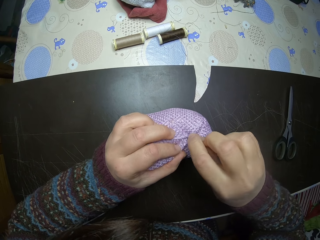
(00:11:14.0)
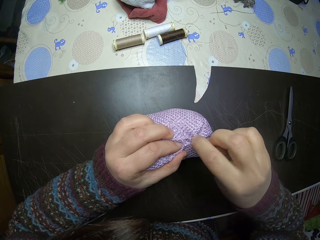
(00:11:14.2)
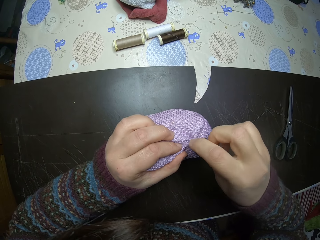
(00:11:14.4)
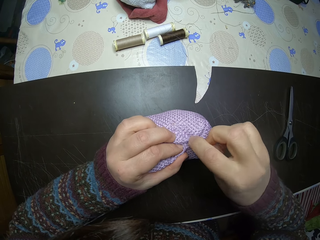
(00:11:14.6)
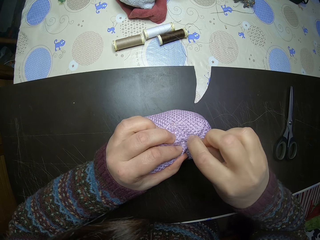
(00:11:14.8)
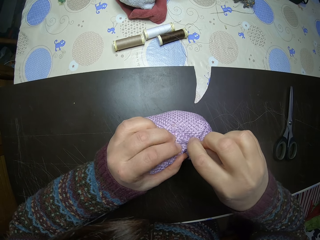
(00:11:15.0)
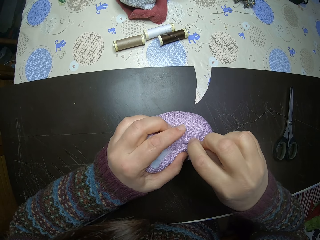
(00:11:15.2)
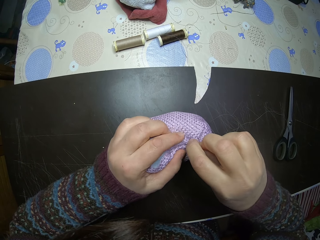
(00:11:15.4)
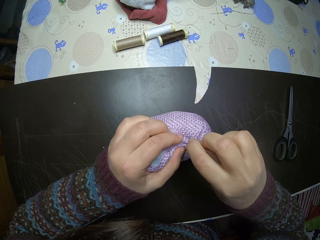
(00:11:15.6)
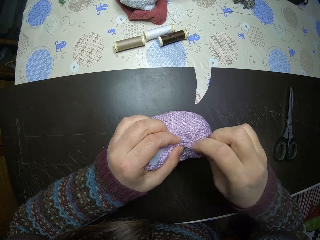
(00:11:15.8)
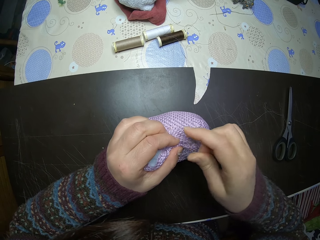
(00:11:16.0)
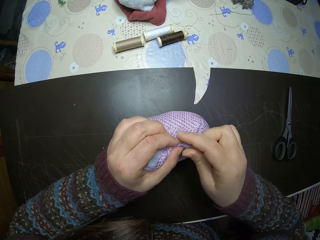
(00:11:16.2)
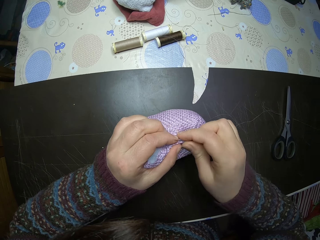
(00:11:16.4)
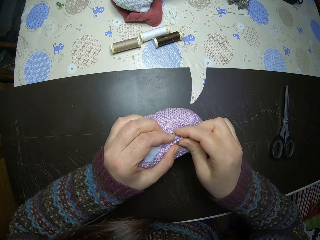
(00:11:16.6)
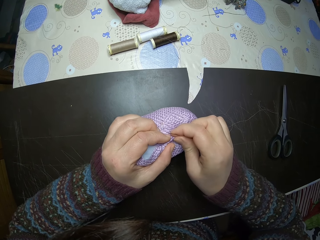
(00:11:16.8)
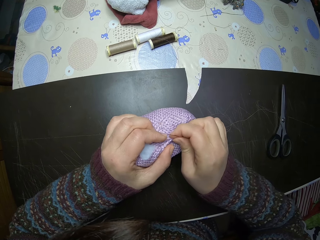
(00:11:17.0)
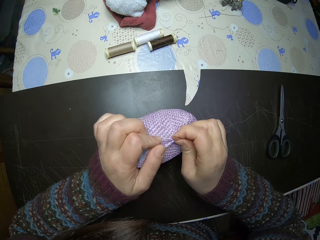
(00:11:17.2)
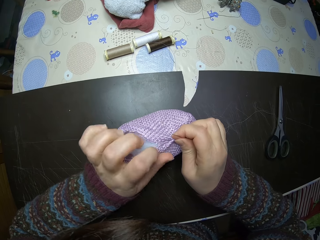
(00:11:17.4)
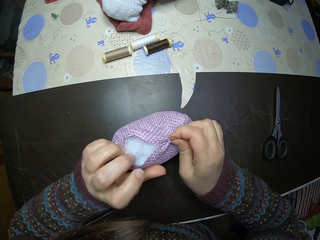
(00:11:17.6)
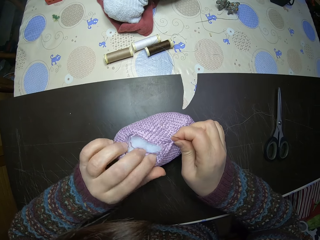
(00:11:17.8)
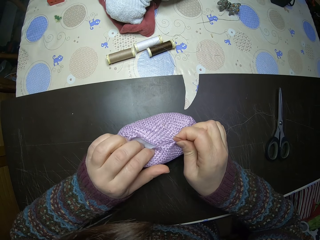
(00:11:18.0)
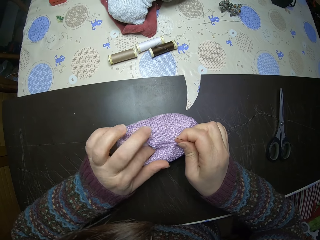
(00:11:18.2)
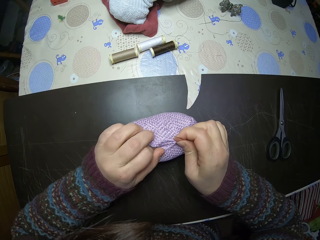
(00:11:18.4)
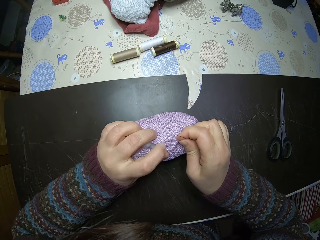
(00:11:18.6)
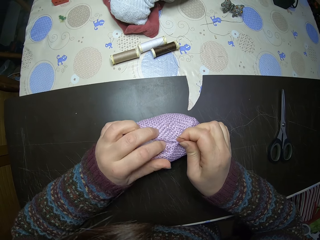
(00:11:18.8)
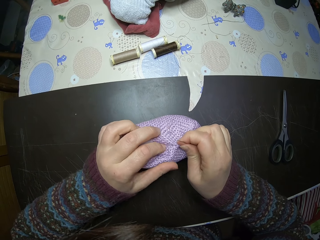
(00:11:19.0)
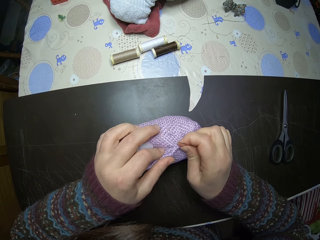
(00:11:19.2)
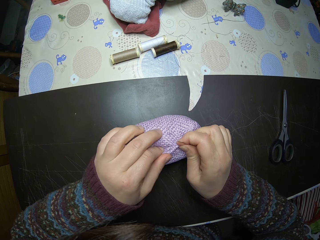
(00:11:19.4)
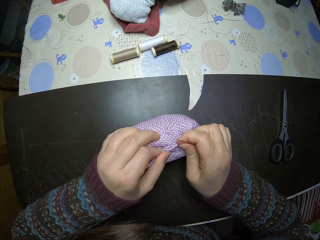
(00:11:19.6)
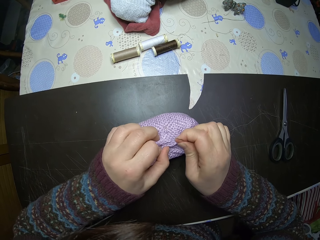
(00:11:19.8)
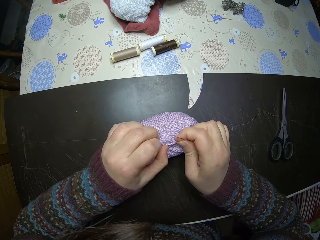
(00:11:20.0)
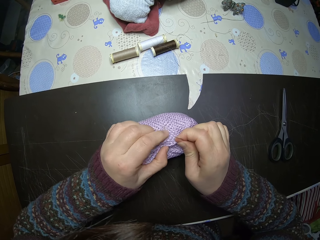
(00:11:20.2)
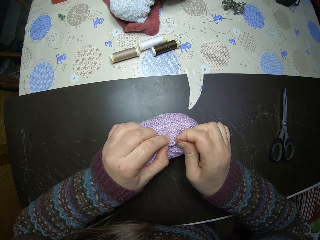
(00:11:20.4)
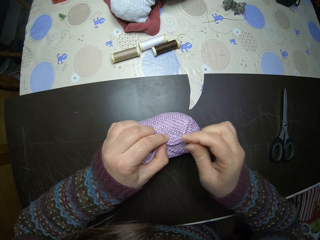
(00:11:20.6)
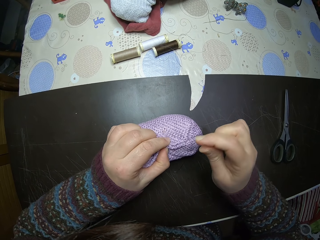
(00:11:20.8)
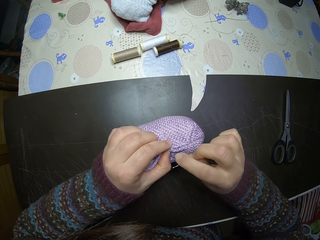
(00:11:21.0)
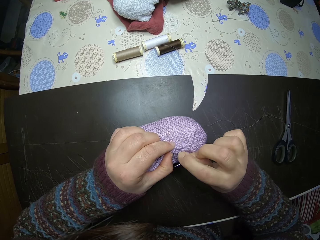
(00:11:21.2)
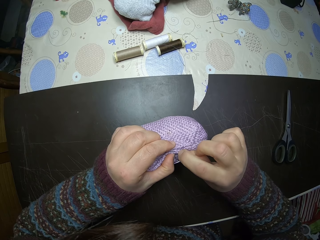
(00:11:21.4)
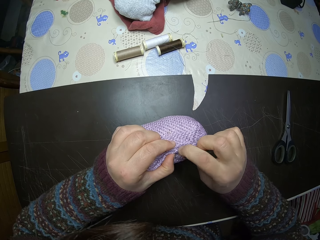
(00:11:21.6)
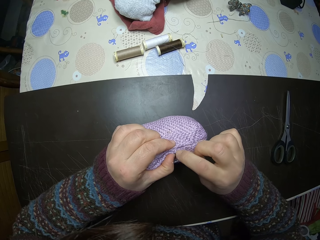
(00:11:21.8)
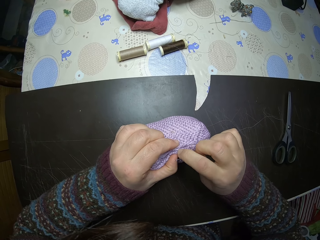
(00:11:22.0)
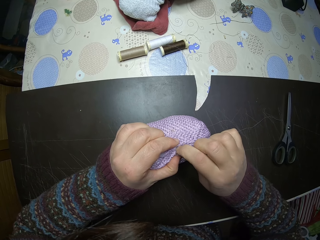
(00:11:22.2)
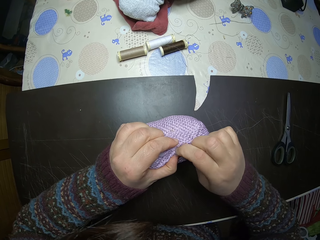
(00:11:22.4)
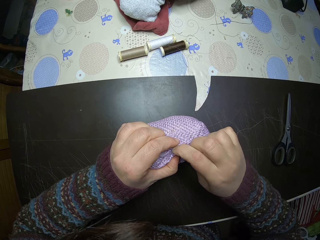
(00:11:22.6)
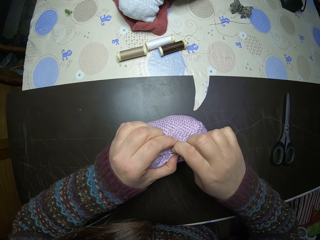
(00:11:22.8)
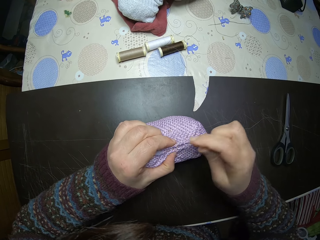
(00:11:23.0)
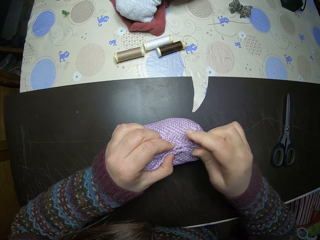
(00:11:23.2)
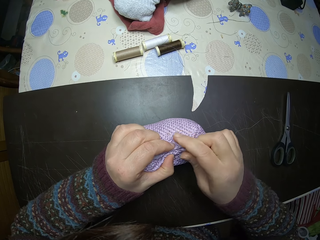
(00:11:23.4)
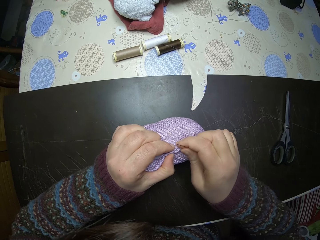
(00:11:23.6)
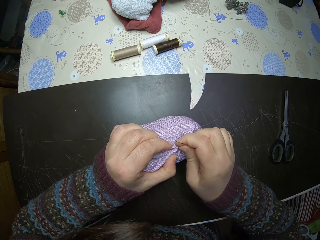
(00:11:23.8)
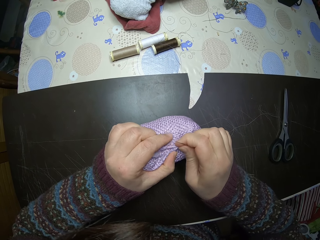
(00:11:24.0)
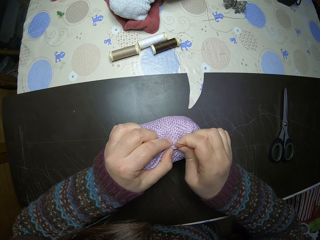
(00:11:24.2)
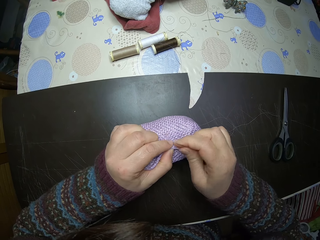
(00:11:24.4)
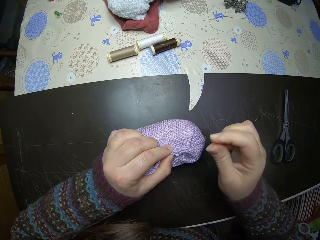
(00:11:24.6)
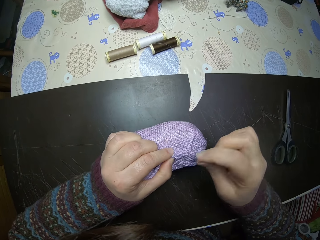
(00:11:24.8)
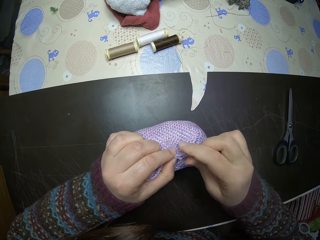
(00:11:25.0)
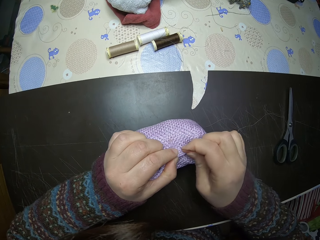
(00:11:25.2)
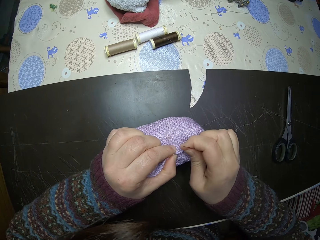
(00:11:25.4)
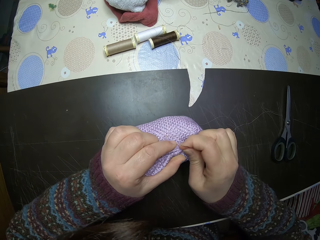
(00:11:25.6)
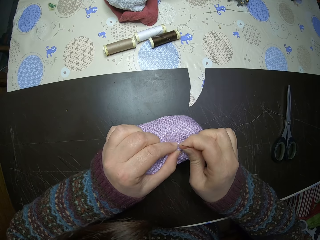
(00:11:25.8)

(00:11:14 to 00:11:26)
The camera wearer squeezes the decoration. They fold the edge of the stuffed fabric.

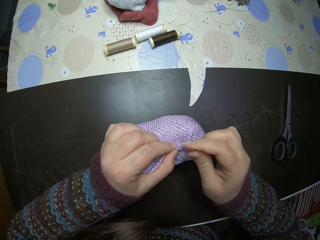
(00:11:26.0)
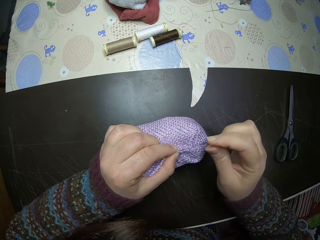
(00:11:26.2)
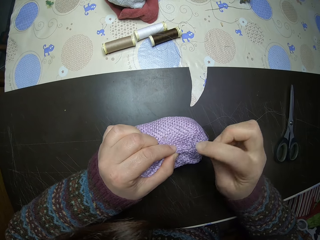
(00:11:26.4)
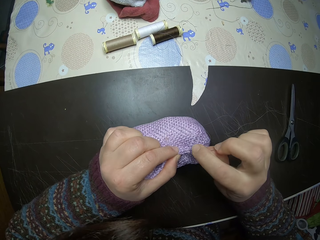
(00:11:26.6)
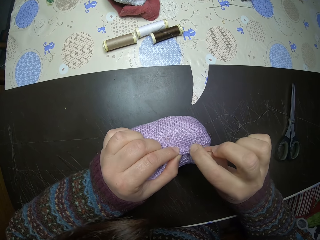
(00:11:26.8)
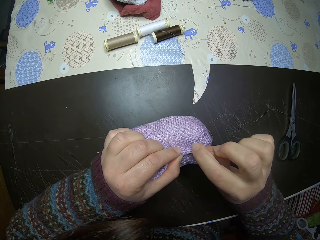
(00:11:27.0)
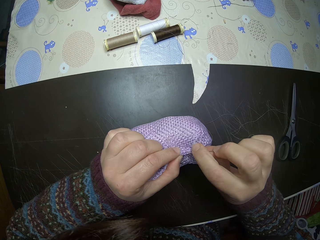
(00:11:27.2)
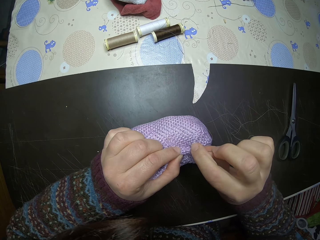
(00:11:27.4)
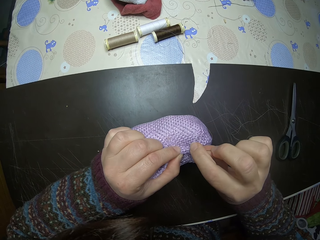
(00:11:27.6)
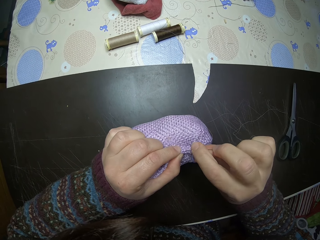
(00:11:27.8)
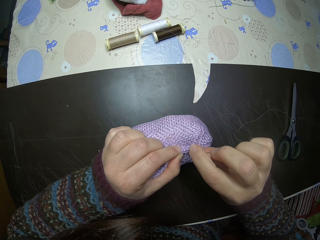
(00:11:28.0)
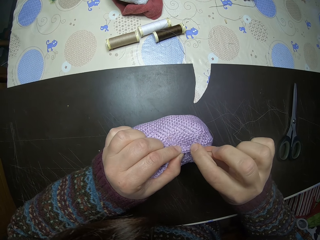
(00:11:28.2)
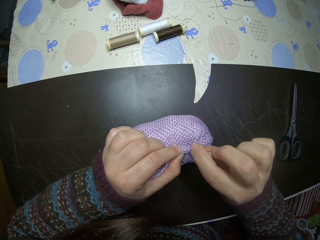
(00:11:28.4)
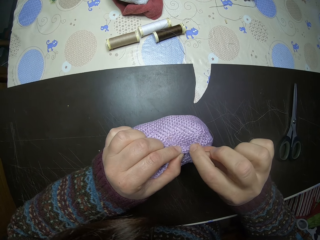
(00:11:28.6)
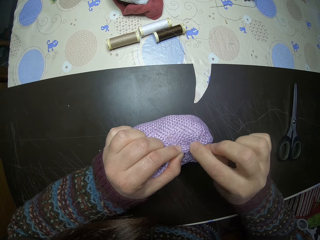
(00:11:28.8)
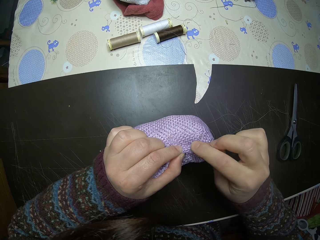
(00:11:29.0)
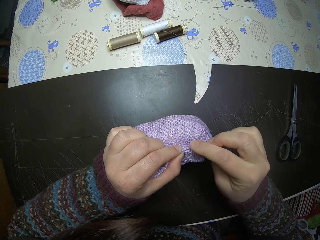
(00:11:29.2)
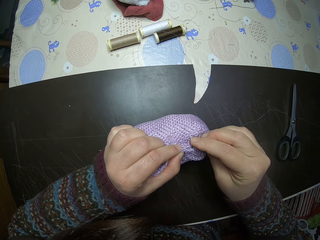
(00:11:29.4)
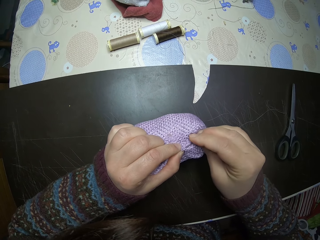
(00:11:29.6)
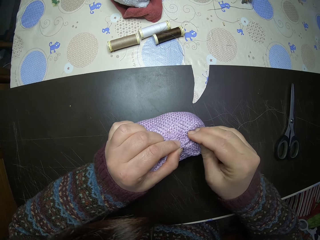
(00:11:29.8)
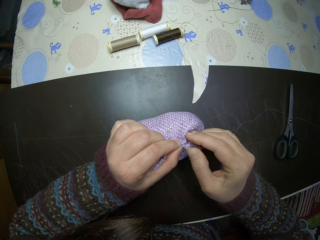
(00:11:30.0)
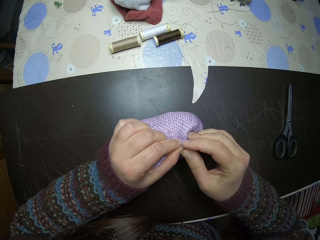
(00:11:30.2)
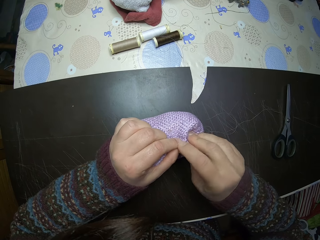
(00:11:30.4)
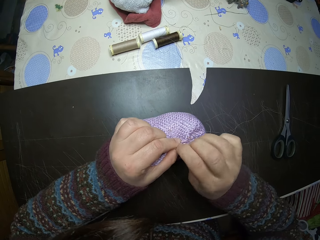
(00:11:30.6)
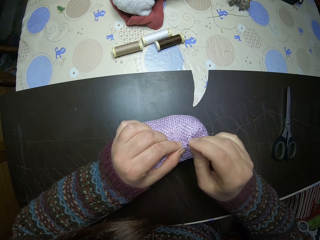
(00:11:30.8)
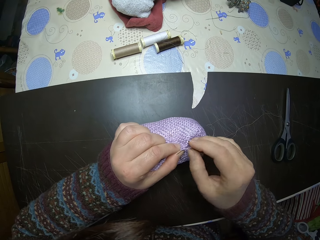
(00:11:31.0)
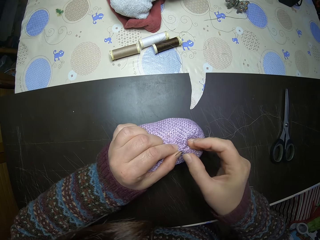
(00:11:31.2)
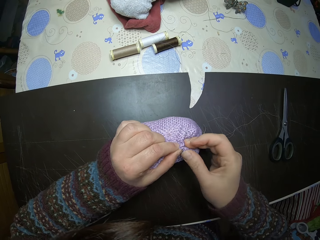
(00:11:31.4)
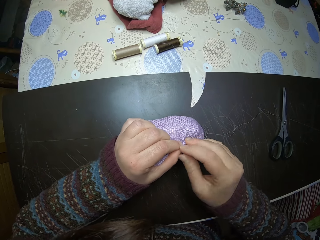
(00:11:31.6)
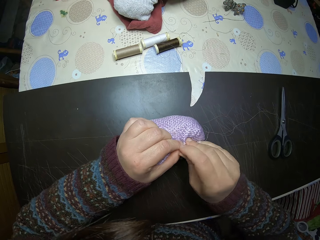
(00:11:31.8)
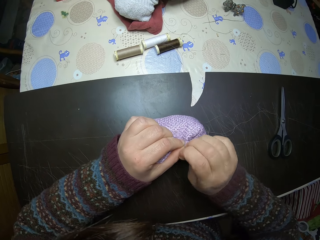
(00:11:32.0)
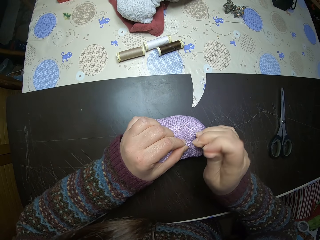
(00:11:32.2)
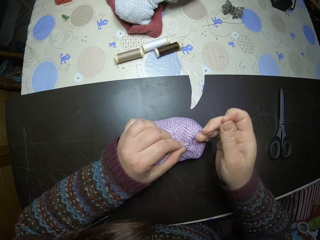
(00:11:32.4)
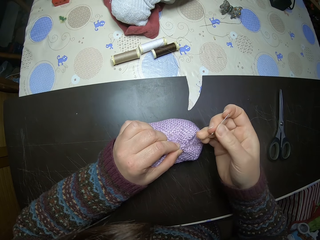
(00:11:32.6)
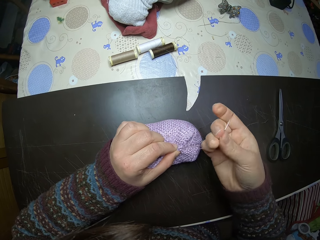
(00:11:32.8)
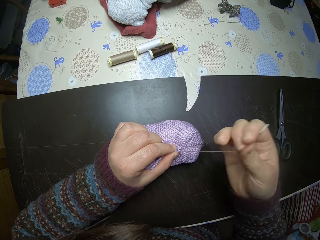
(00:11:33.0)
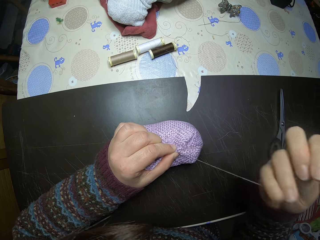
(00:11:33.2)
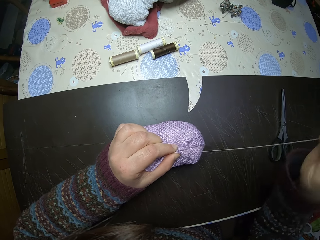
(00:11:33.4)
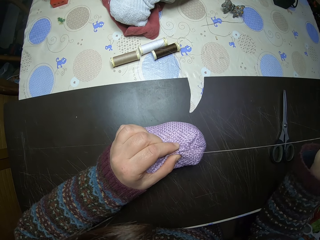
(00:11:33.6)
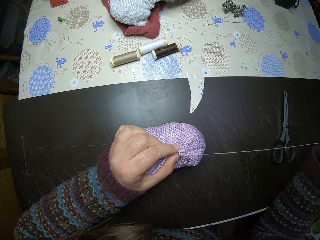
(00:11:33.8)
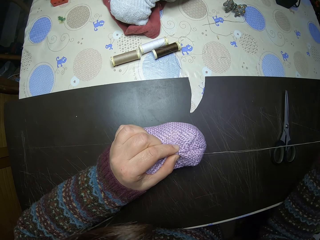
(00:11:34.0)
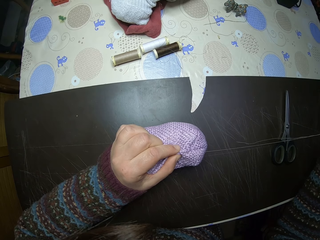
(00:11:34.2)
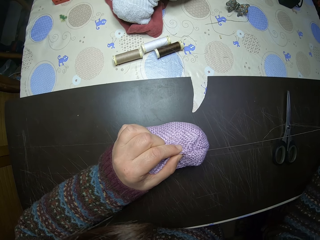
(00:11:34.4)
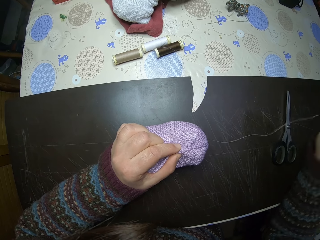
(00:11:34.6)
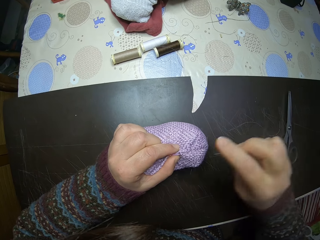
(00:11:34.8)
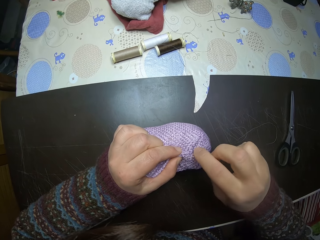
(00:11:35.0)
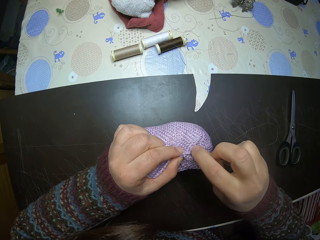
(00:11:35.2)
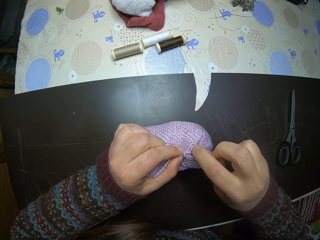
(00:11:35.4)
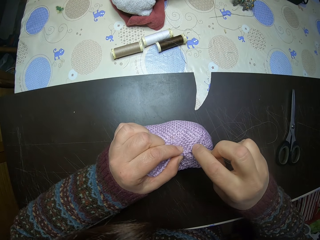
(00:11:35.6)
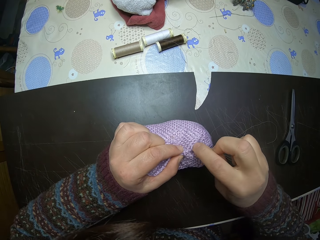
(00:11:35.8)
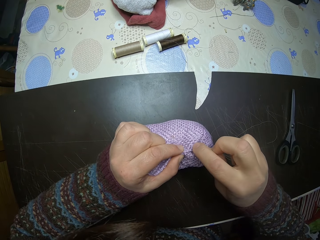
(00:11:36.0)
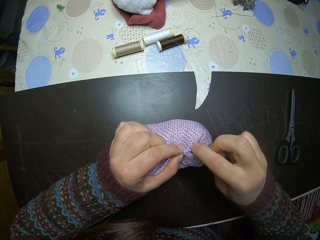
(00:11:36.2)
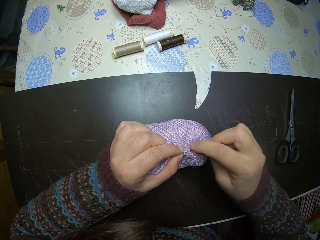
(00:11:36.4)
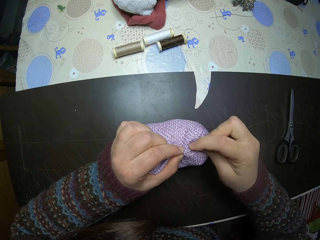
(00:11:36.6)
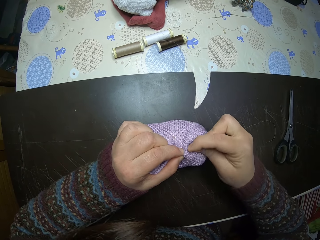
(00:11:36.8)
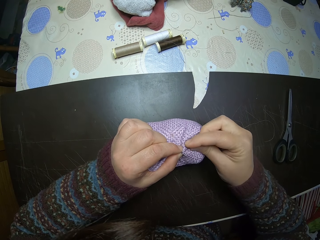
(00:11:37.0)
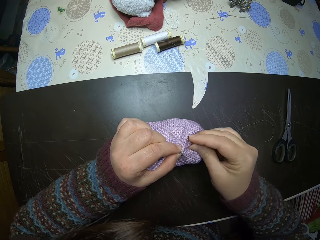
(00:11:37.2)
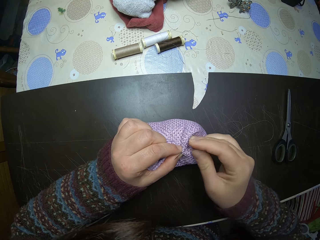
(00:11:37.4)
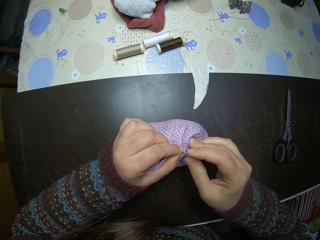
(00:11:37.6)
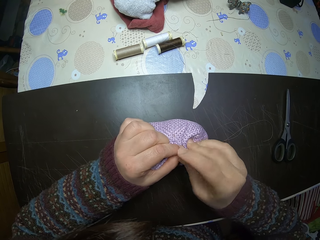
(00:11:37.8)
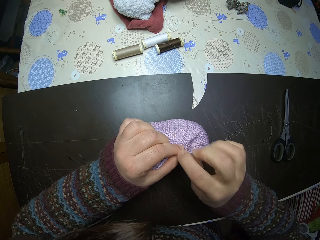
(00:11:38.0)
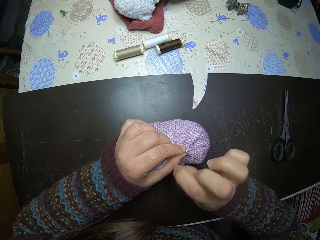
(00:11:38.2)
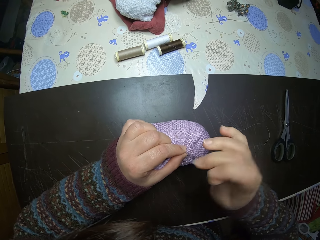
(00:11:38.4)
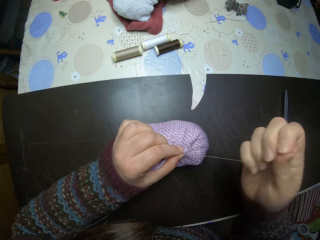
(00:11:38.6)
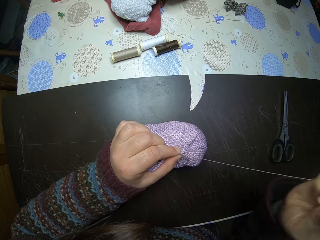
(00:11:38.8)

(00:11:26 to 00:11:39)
The camera wearer sews the decoration. They stitch the stuffed fabric.
